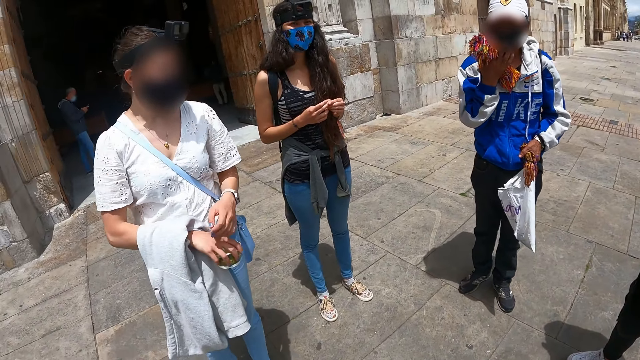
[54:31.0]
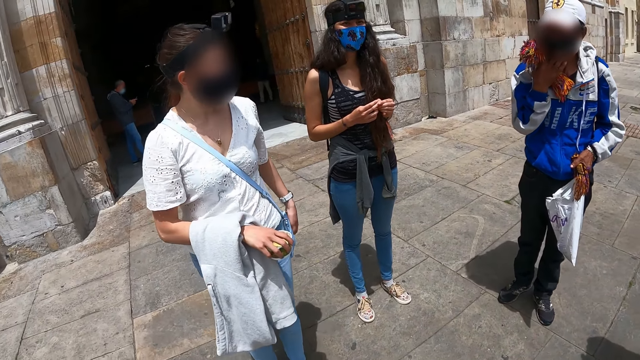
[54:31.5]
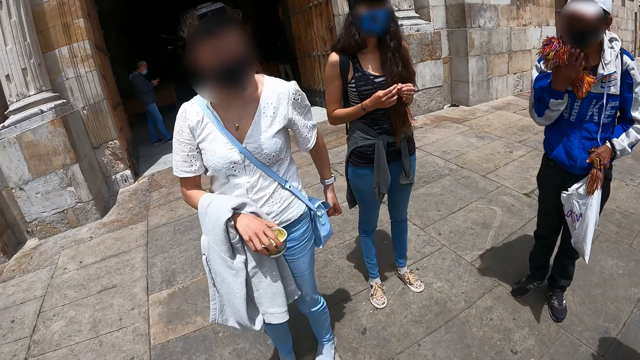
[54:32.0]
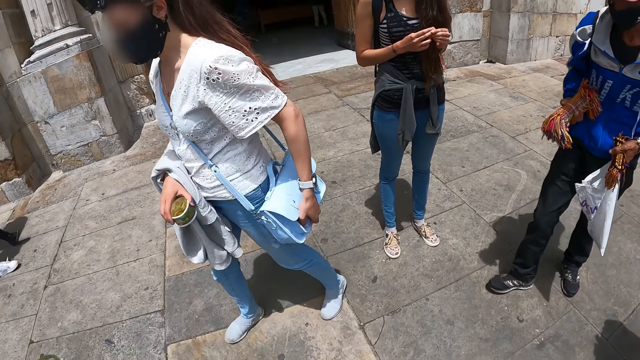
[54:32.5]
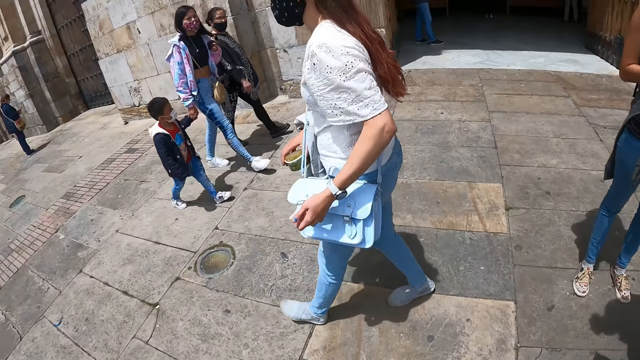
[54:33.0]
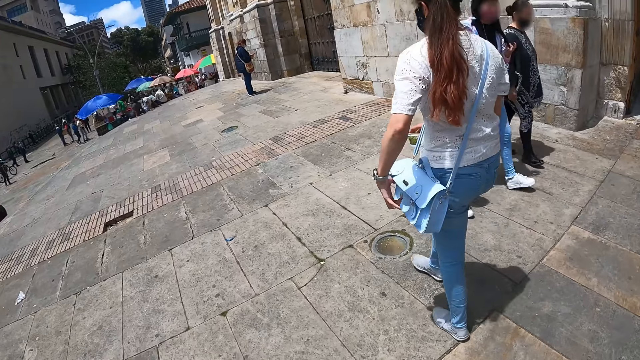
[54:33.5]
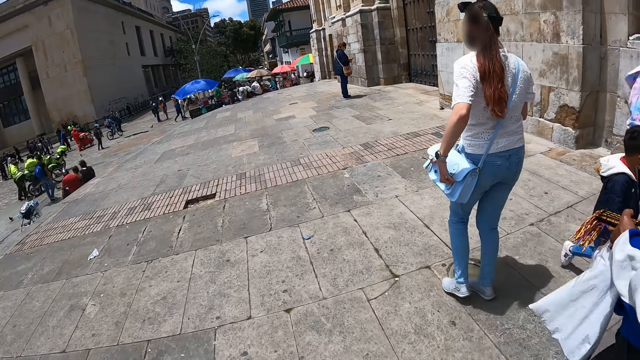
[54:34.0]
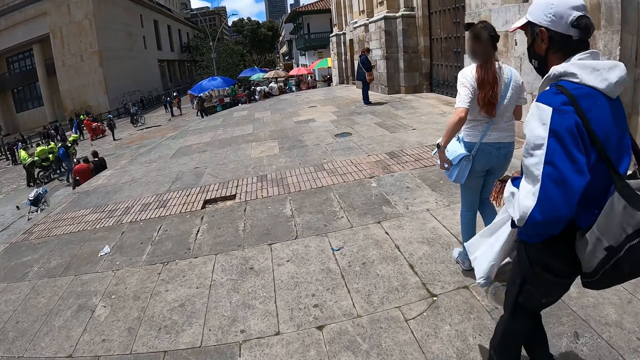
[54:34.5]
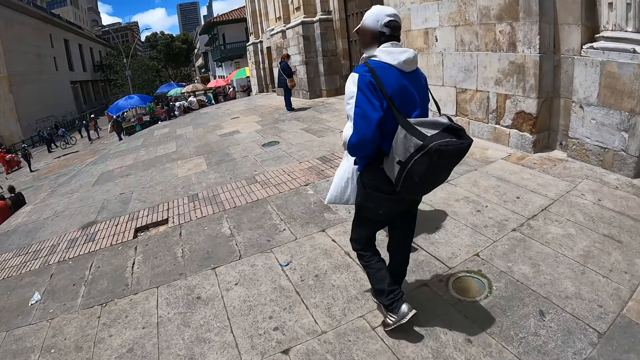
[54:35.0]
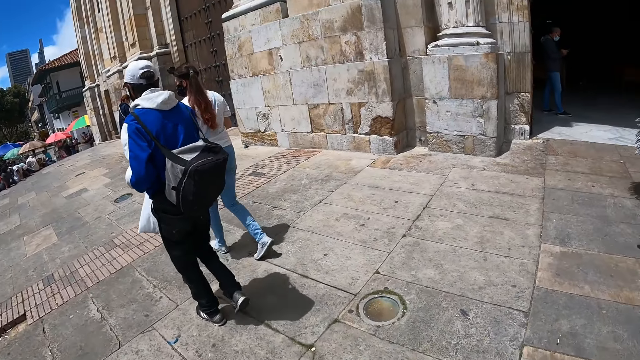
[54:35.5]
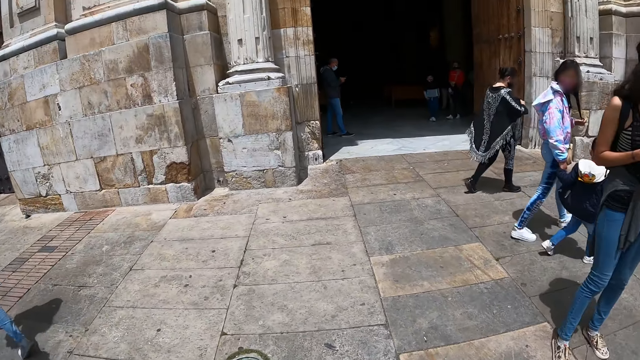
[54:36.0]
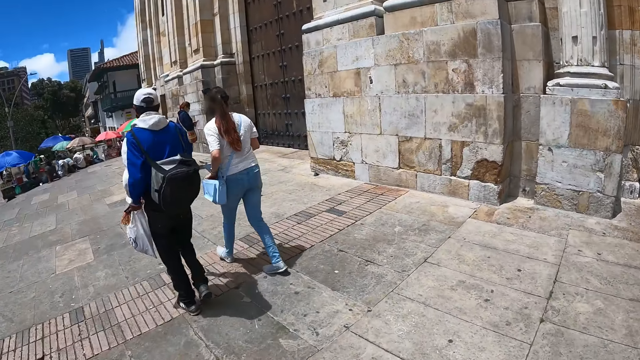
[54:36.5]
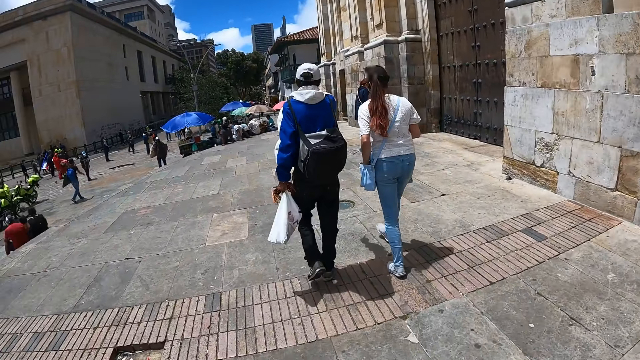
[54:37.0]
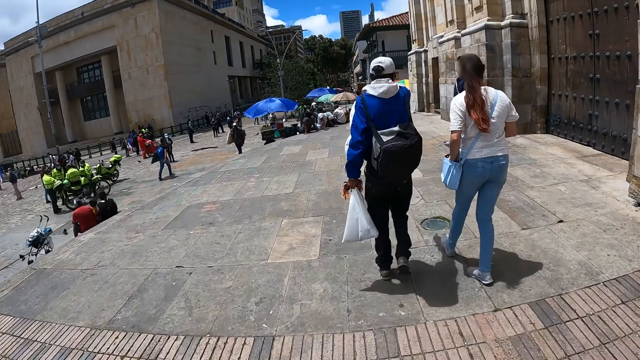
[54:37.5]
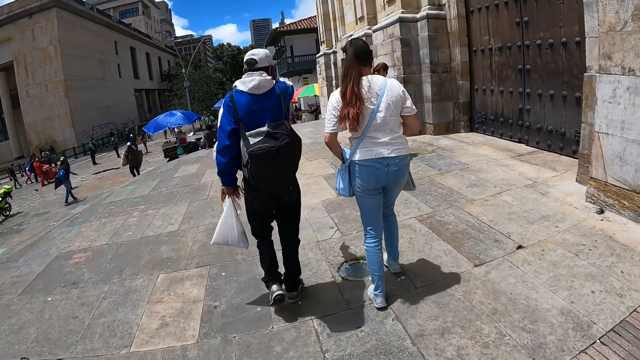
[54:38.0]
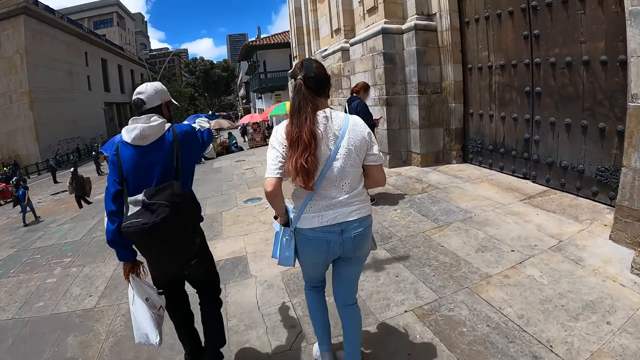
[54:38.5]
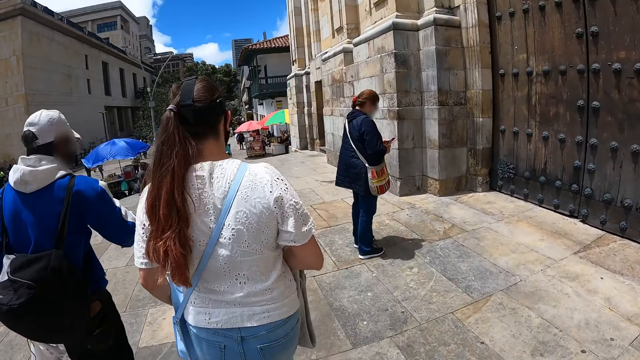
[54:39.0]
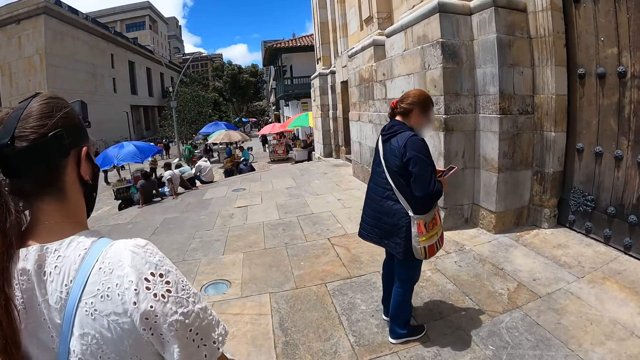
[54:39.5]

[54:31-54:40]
A woman turns around. The woman holds the bag with the left hand and walks around. The camera wearer walks with the colleagues. A man walks around. The camera wearer looks around.

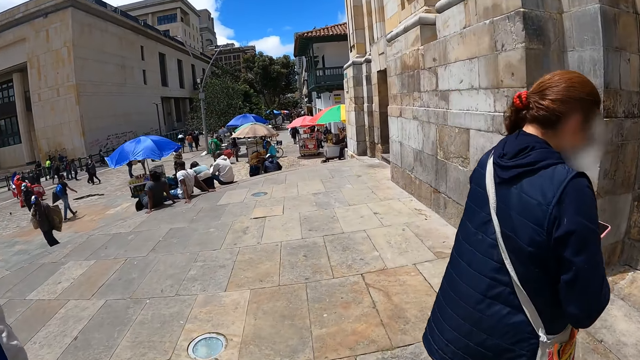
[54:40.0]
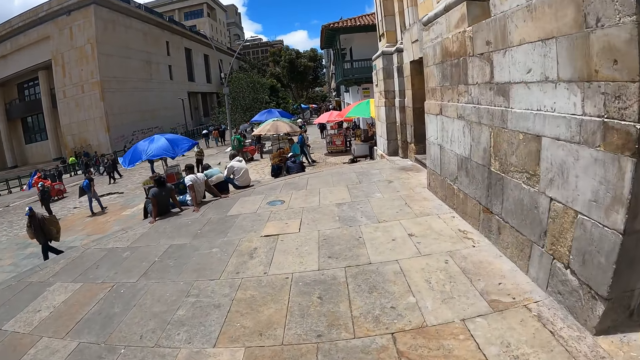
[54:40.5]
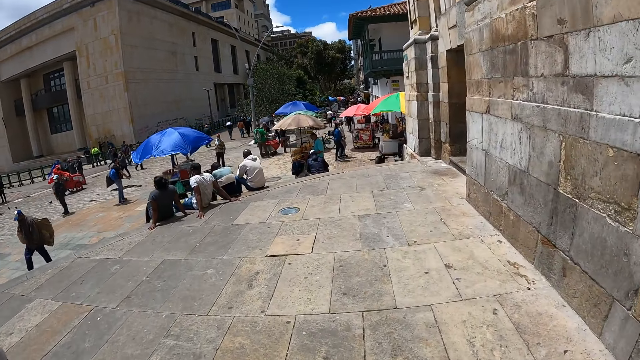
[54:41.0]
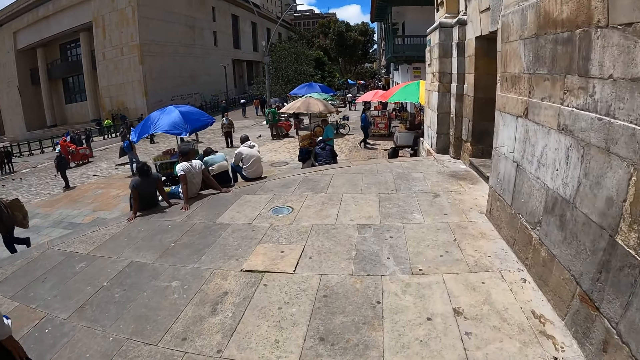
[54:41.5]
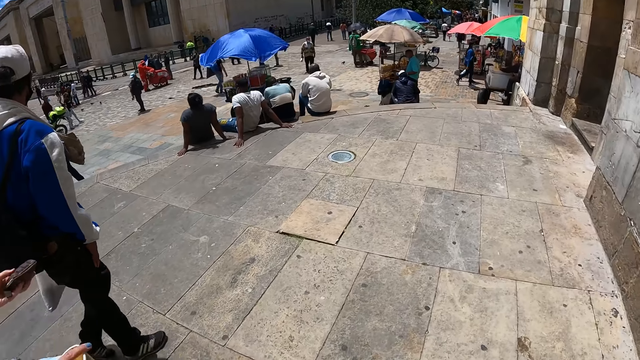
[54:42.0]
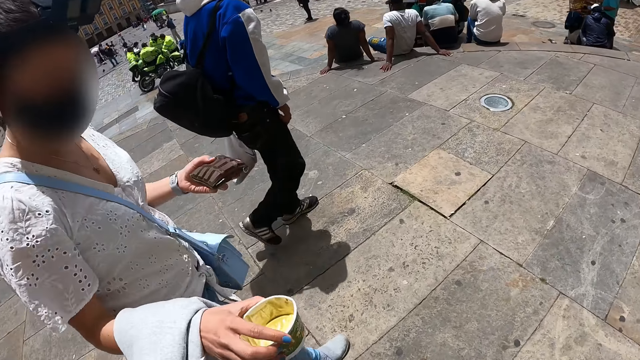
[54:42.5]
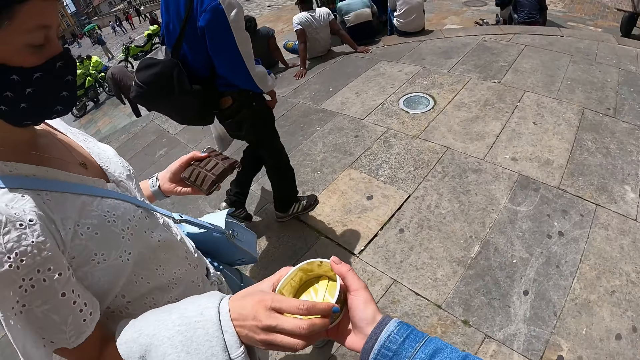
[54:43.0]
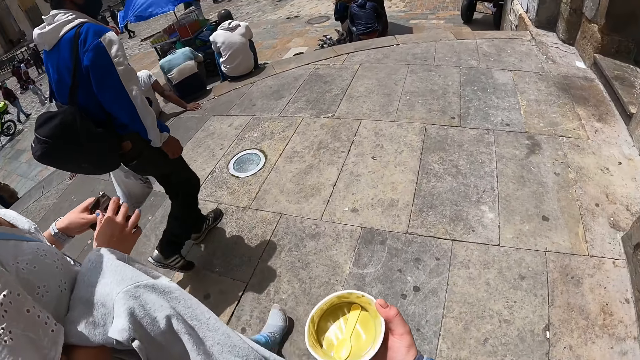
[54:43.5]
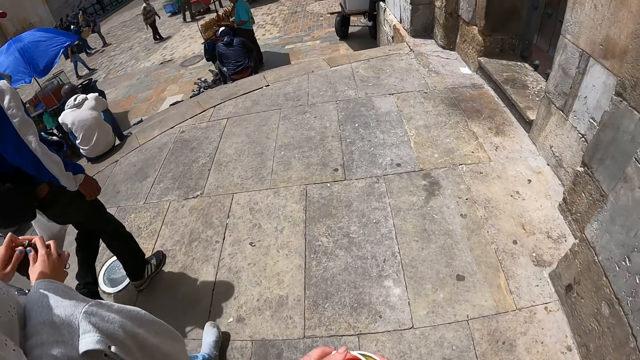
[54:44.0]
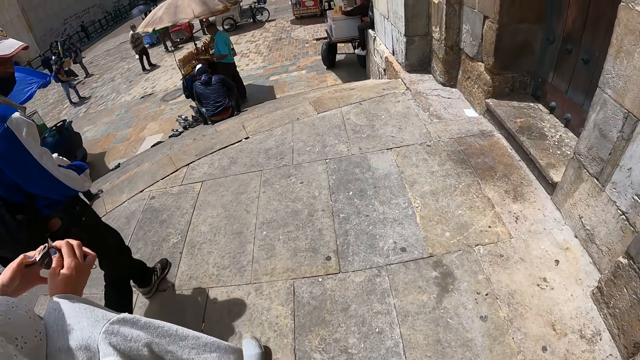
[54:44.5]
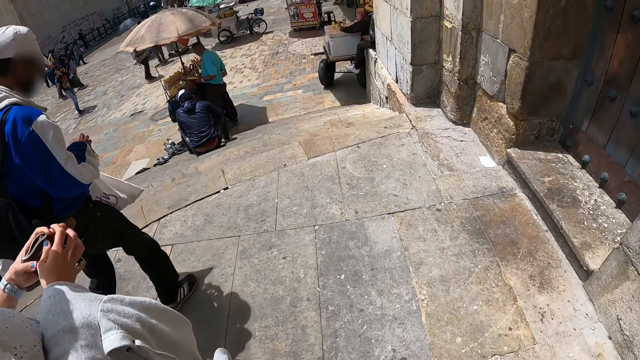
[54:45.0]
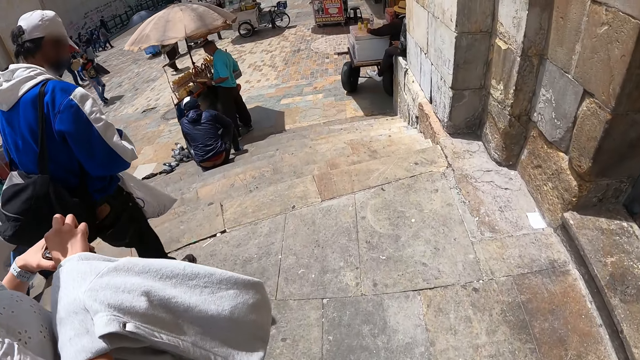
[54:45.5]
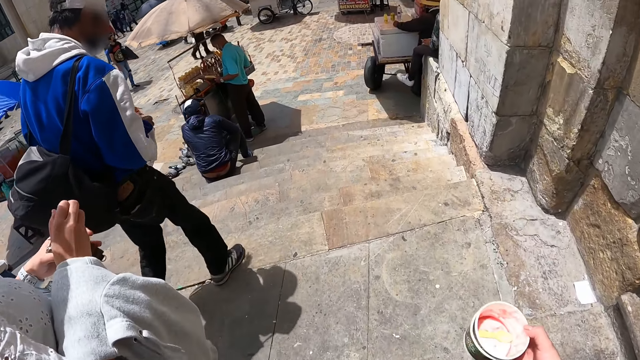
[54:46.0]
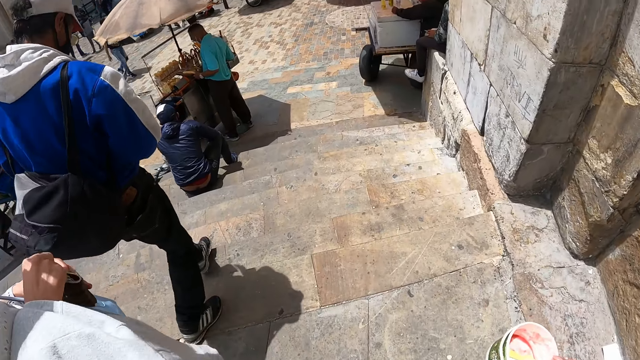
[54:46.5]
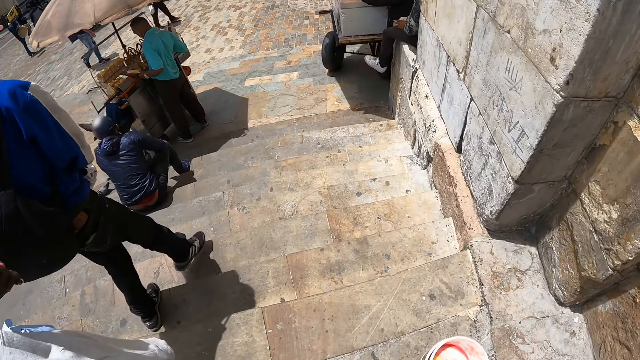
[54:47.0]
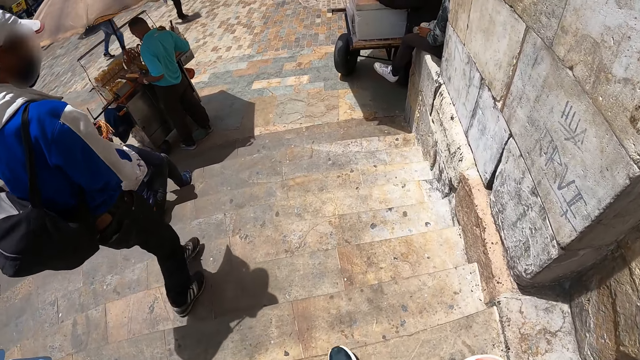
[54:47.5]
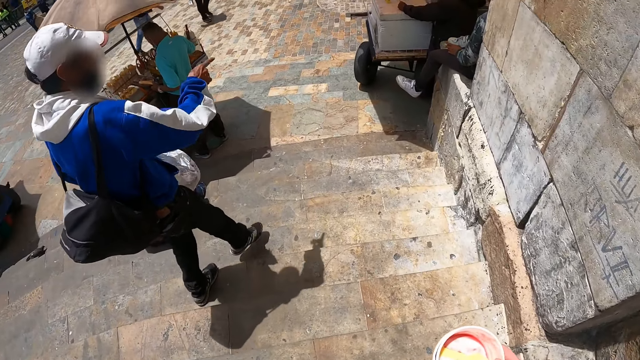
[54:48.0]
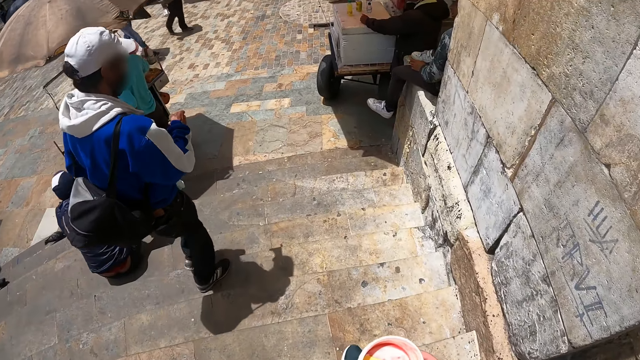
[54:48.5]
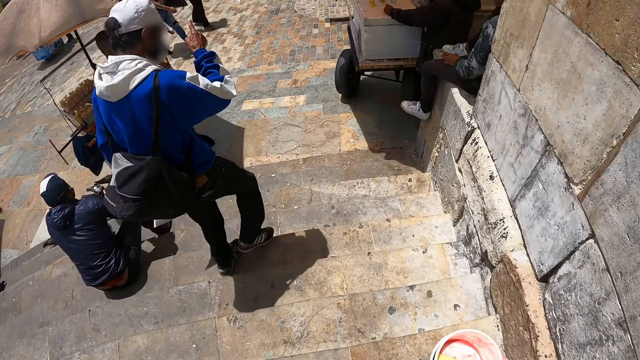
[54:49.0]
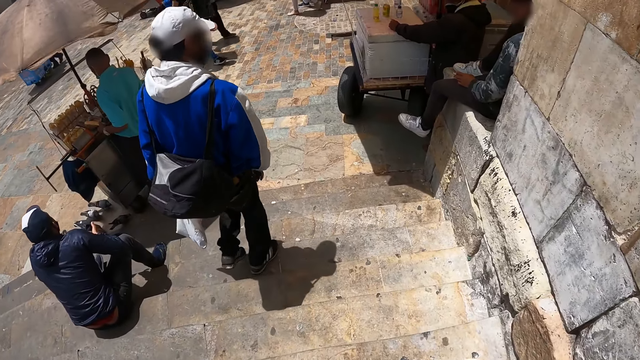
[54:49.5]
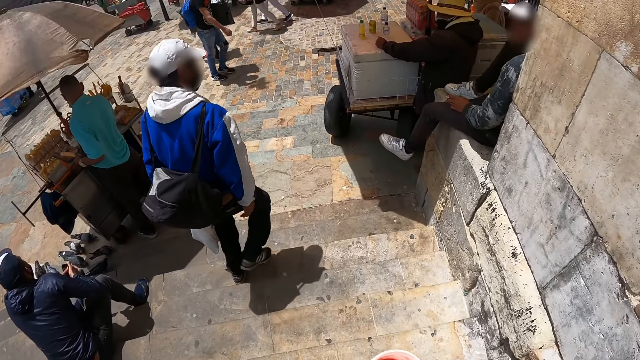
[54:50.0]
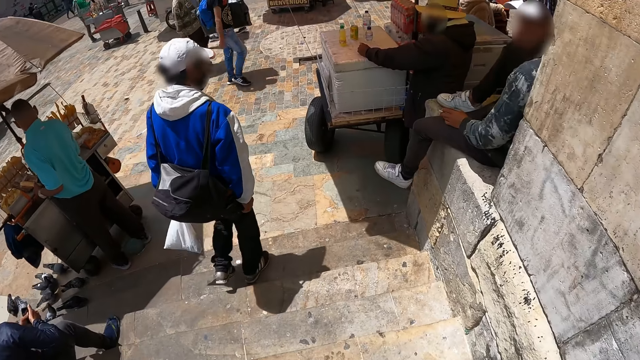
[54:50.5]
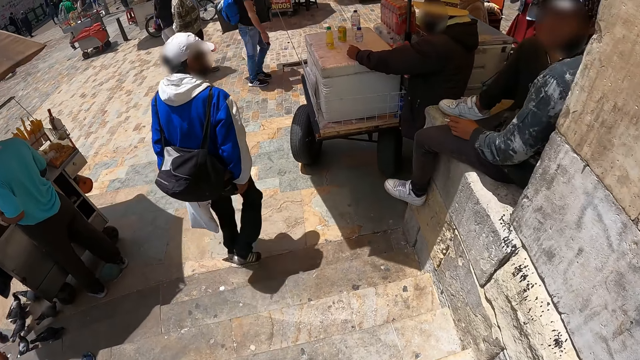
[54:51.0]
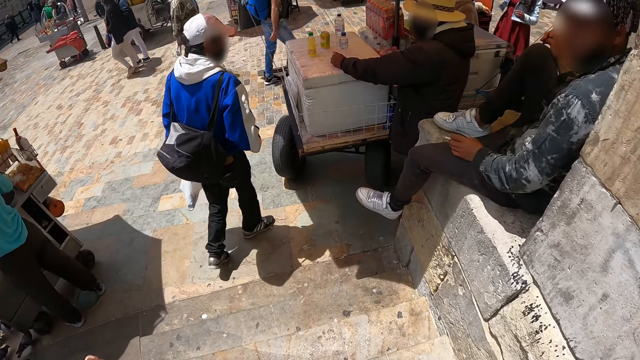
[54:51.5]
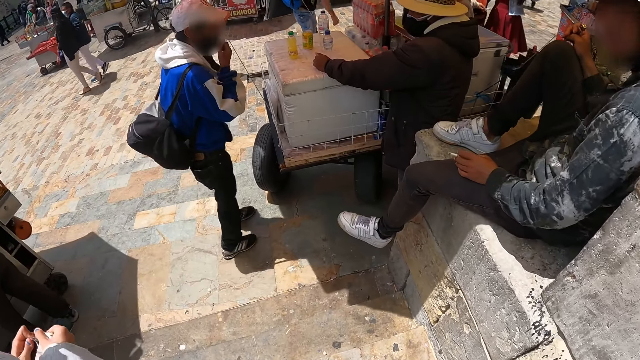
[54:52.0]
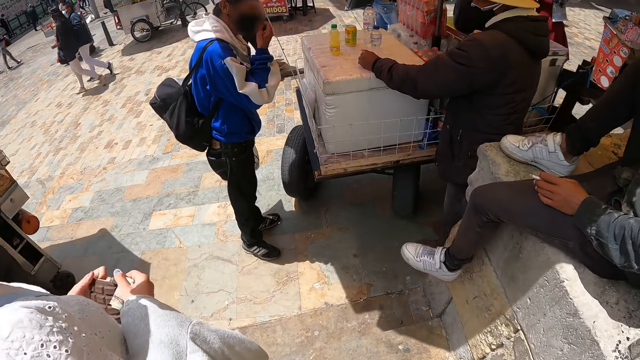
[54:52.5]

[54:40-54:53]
The woman hands the camera wearer a container. The camera wearer takes the container from the woman. The woman opens a small purse and picks money from the purse. The camera wearer walks downstairs.
